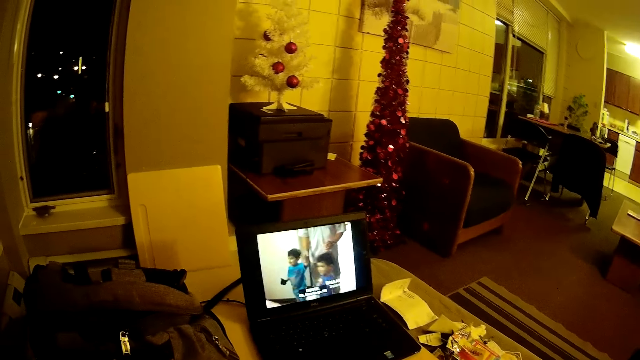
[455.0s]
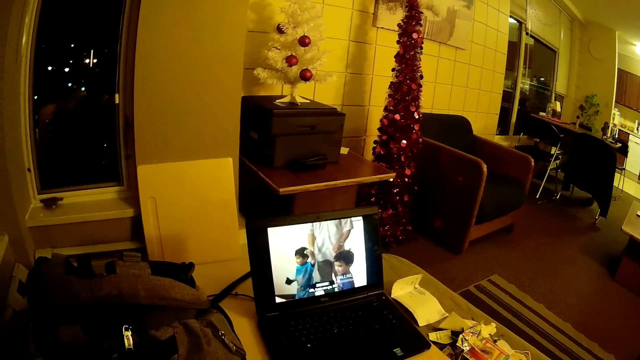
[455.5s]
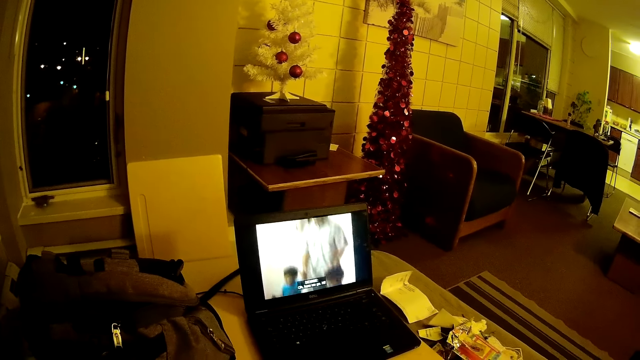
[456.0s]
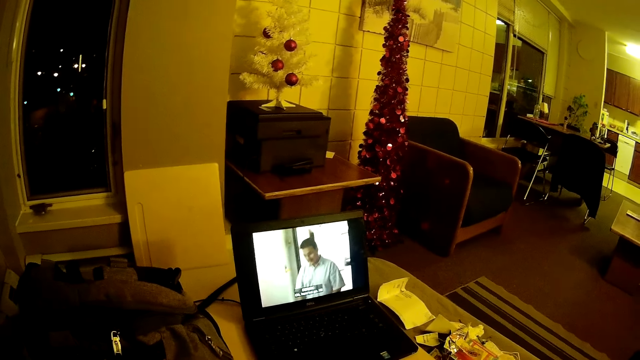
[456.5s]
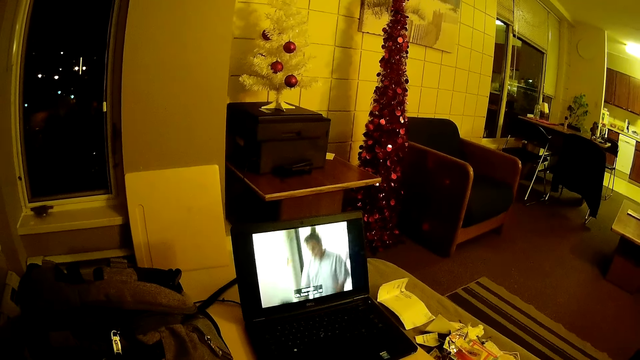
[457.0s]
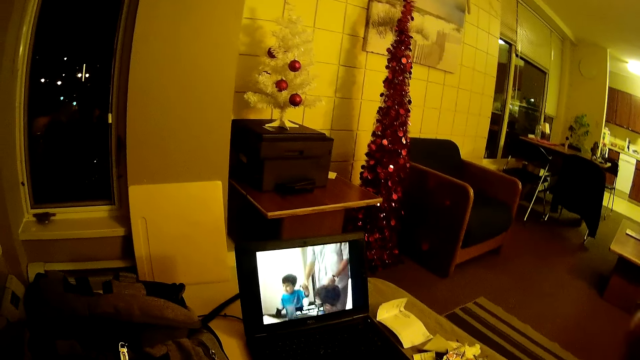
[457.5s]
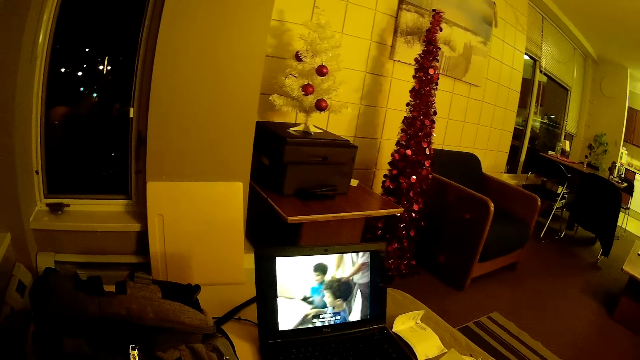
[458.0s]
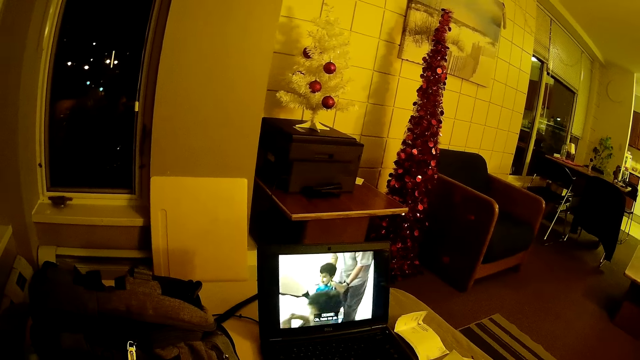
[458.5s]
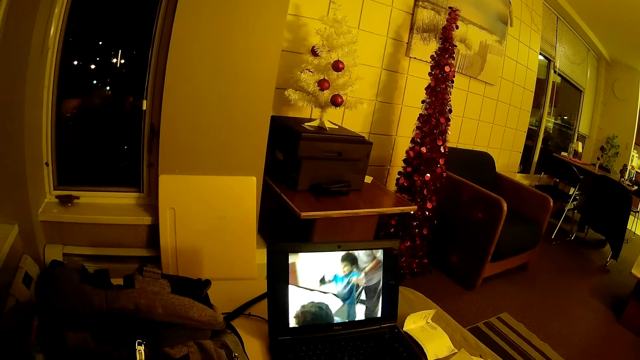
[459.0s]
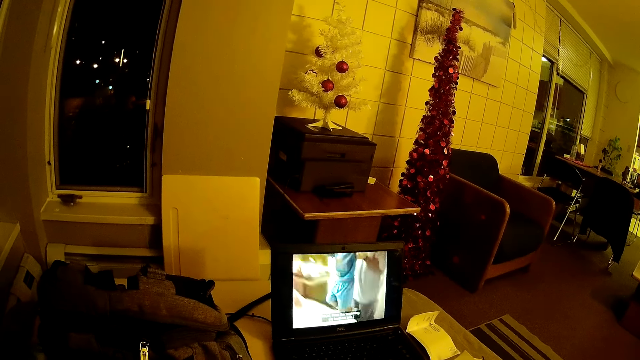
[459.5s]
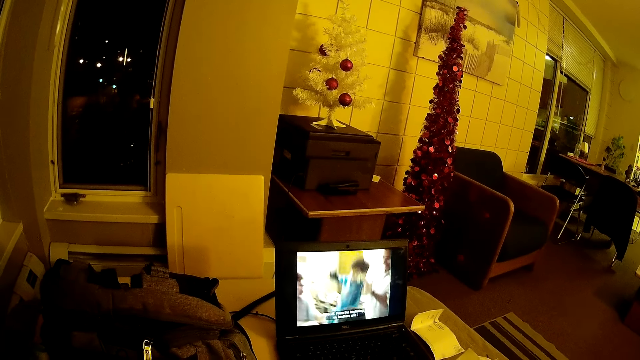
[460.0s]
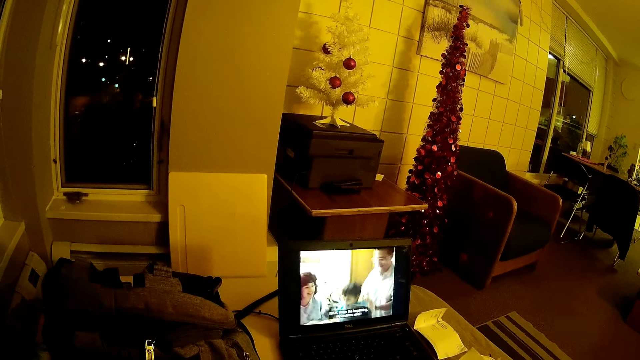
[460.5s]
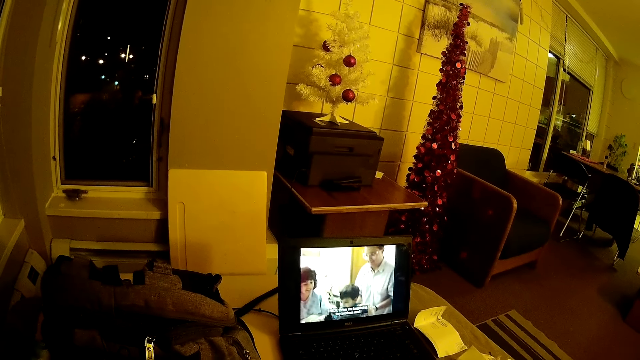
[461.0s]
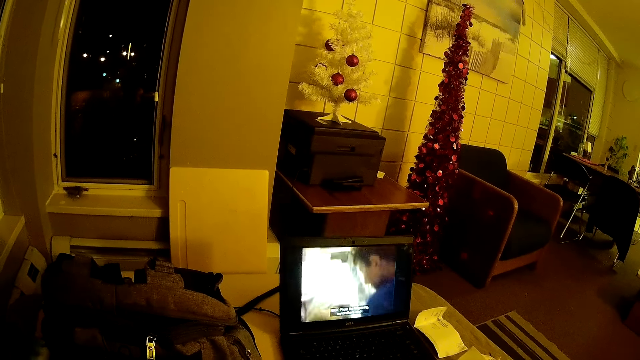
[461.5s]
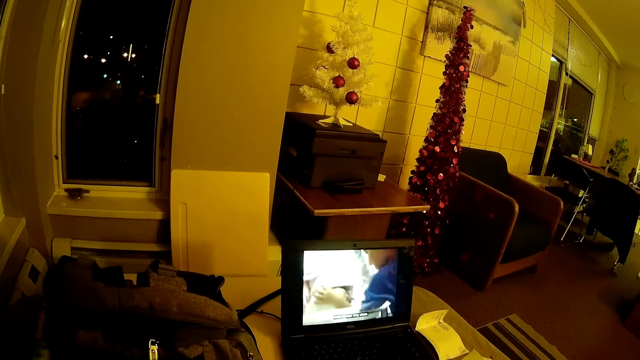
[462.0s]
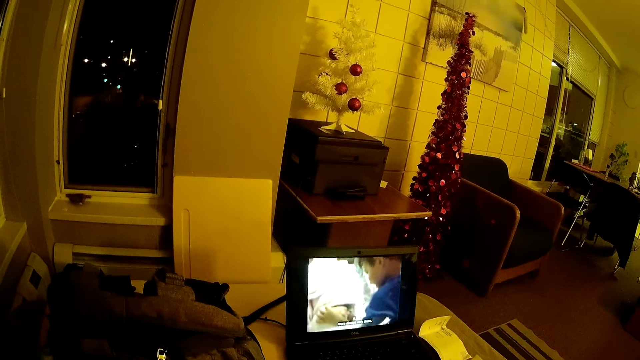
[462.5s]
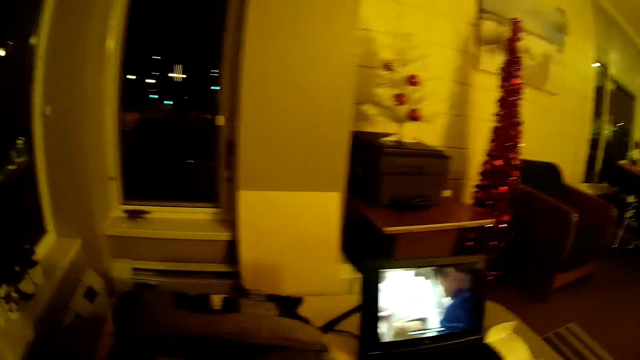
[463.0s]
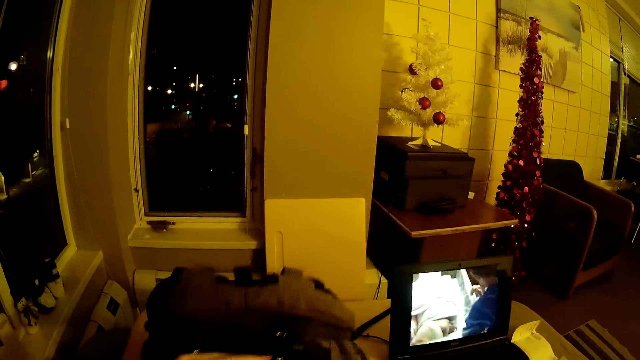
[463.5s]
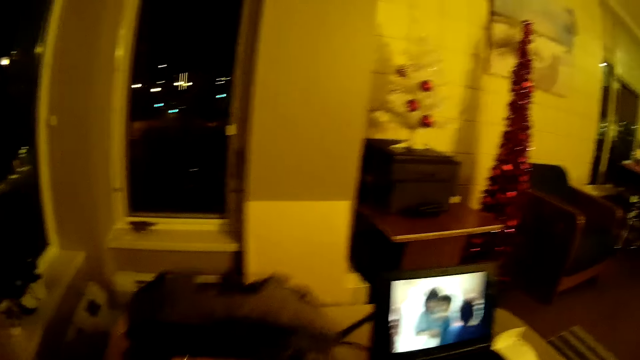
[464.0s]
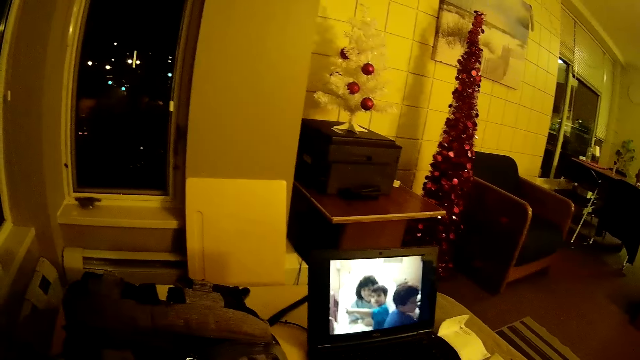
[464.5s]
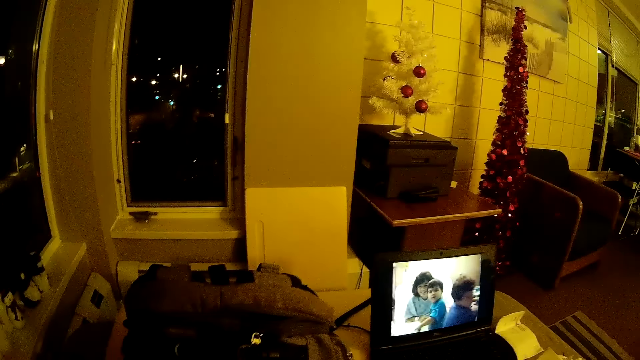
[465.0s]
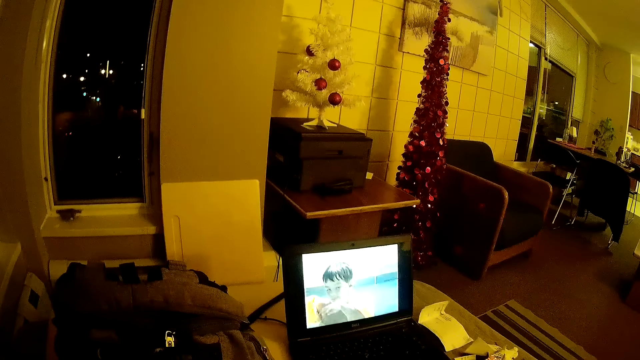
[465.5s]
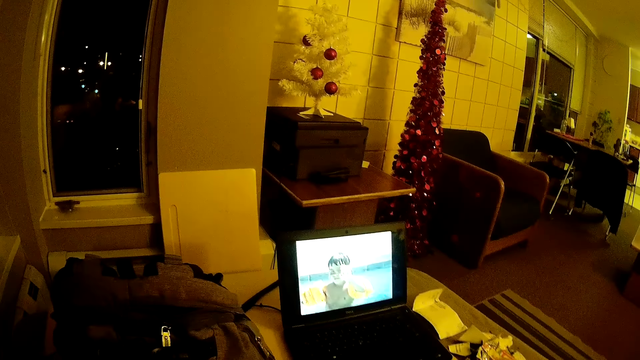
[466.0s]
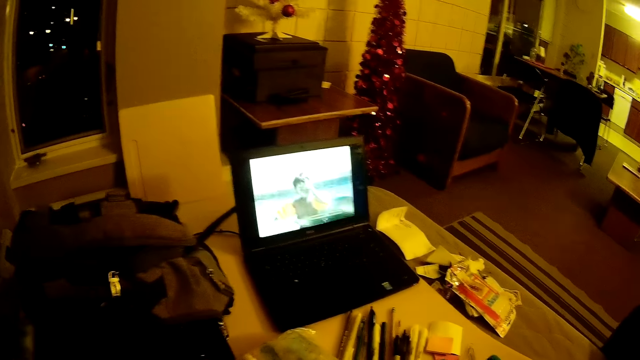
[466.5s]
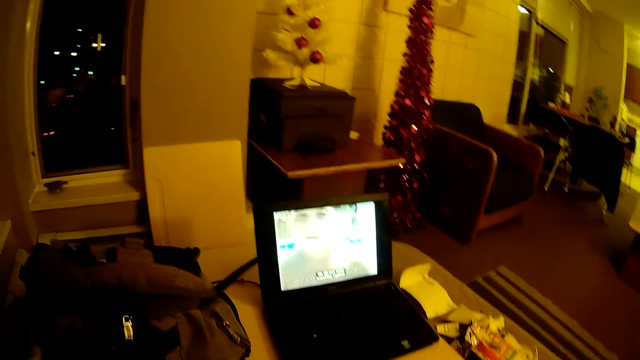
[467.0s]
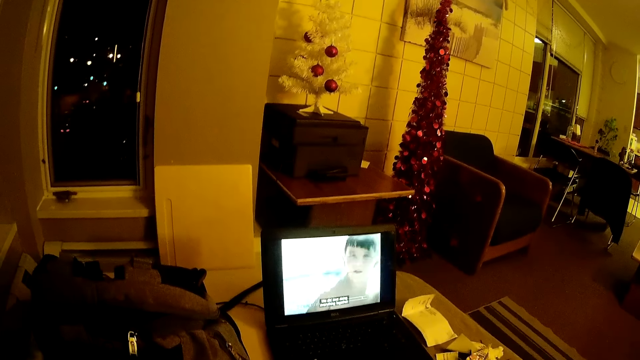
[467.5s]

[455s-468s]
The camera wearer looks in the bag.

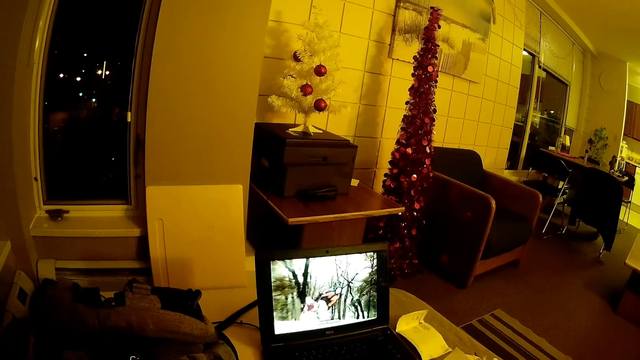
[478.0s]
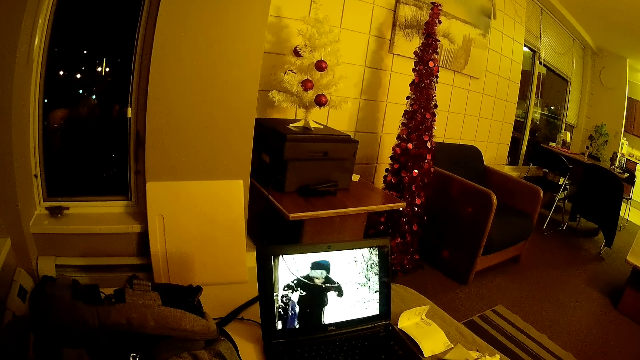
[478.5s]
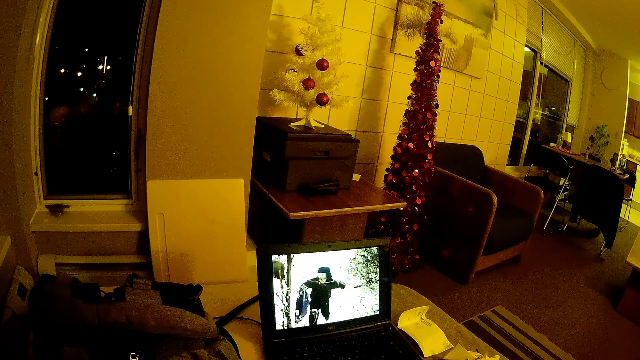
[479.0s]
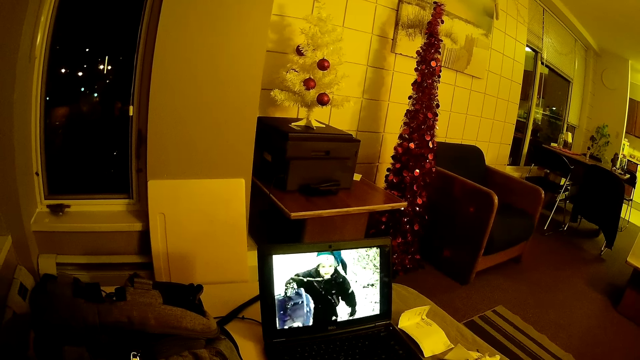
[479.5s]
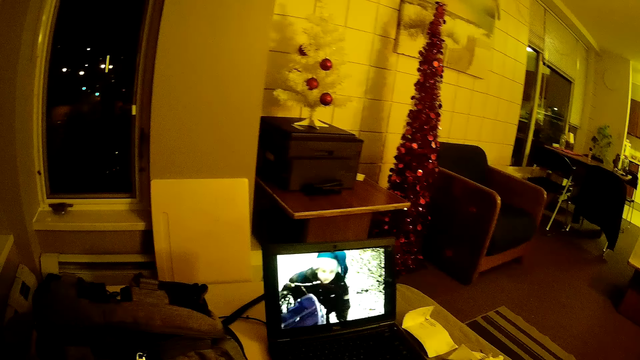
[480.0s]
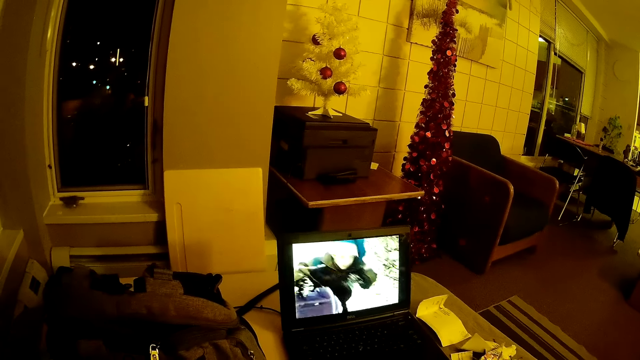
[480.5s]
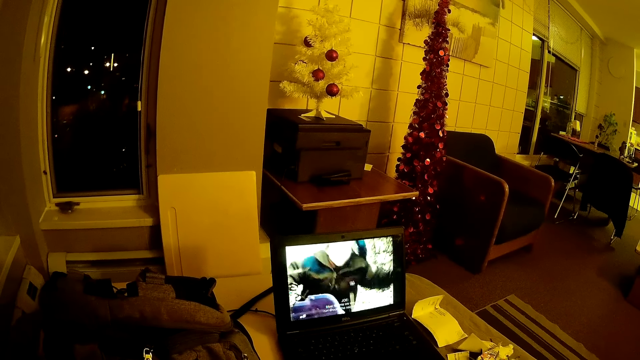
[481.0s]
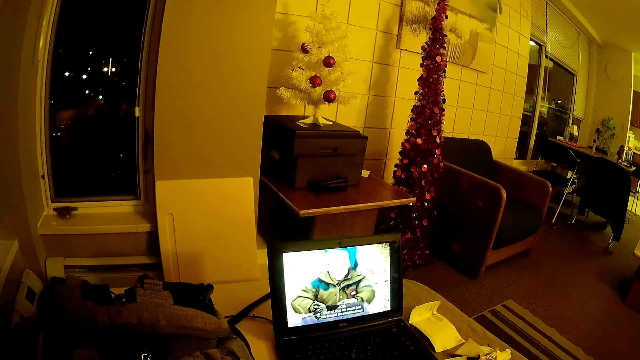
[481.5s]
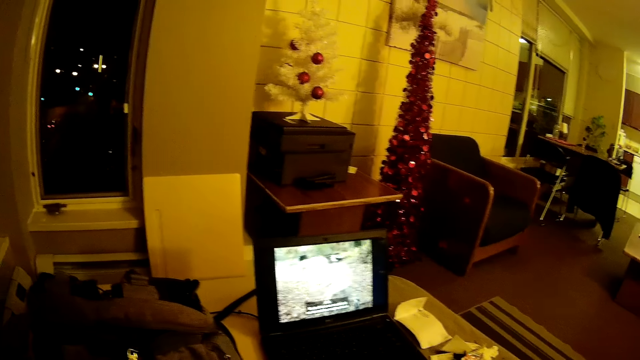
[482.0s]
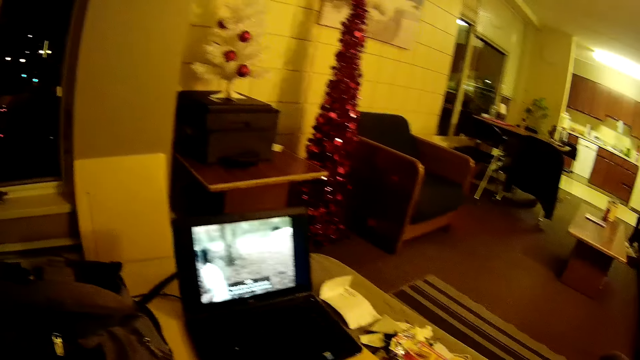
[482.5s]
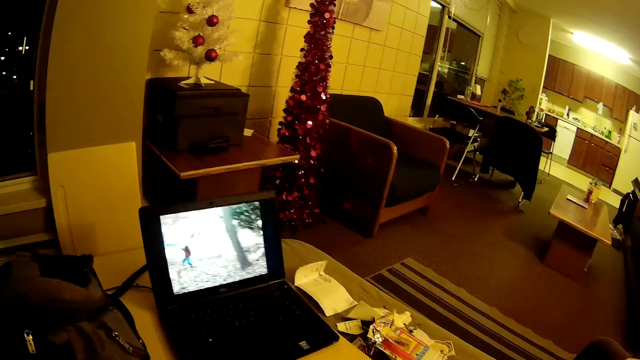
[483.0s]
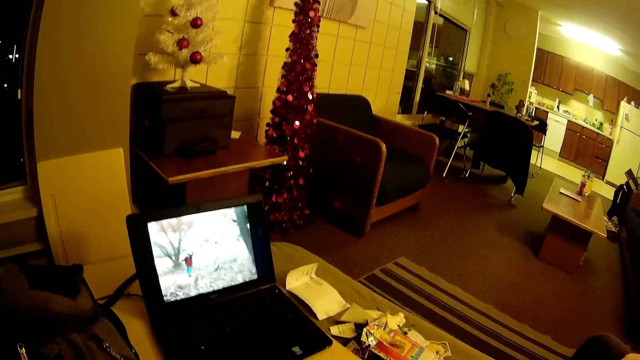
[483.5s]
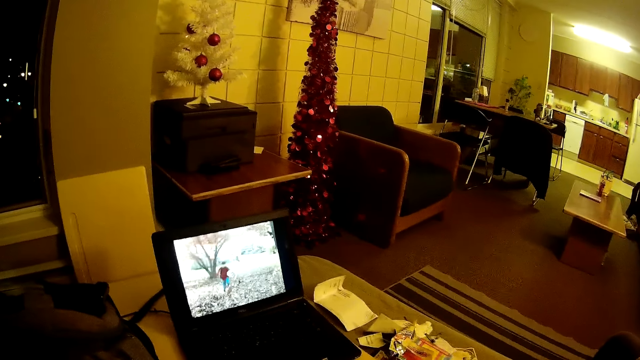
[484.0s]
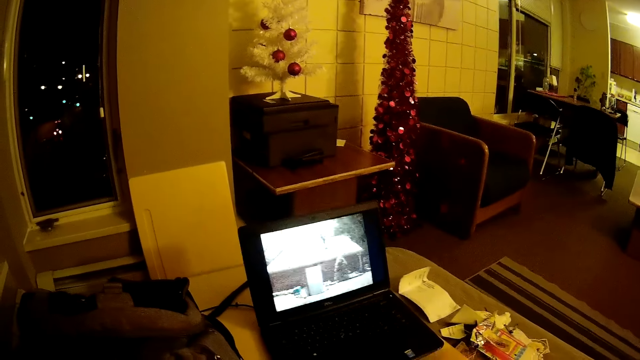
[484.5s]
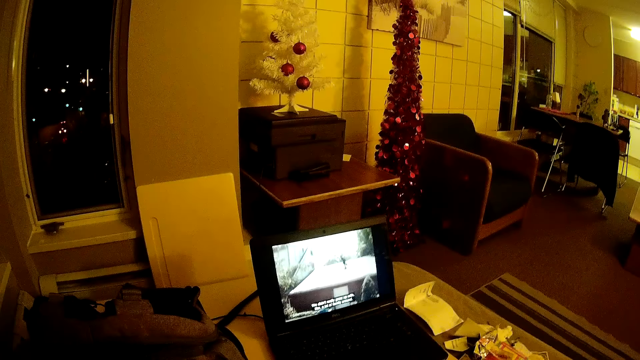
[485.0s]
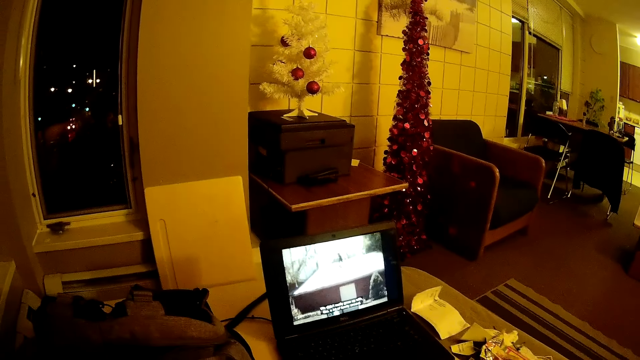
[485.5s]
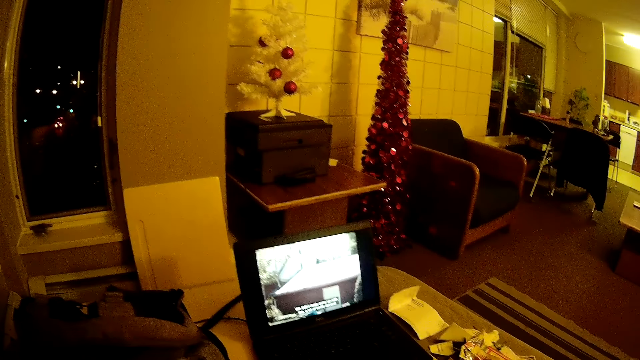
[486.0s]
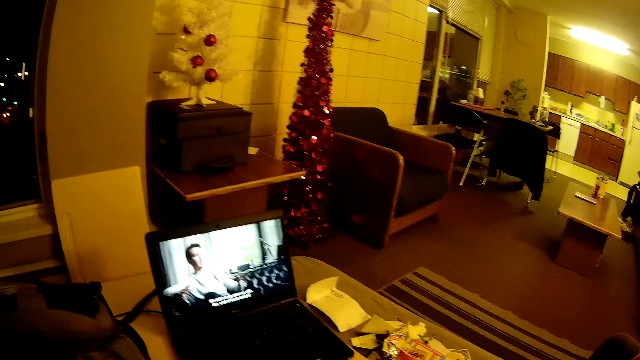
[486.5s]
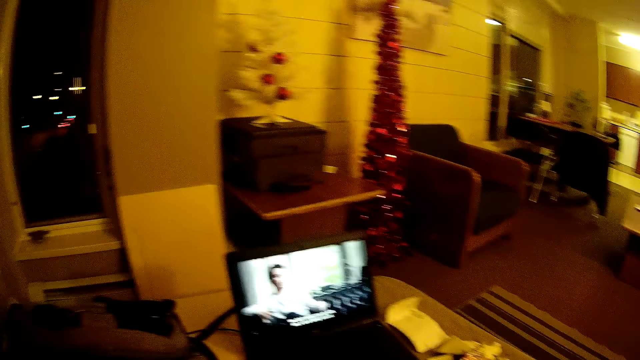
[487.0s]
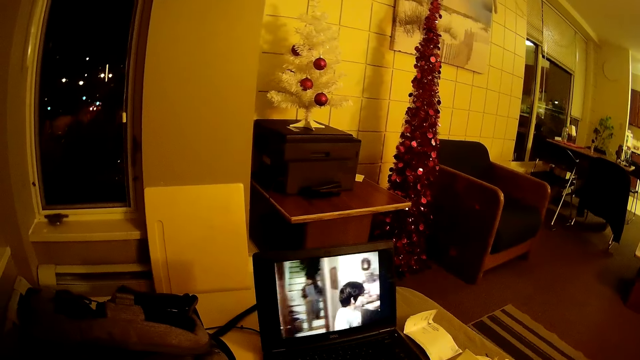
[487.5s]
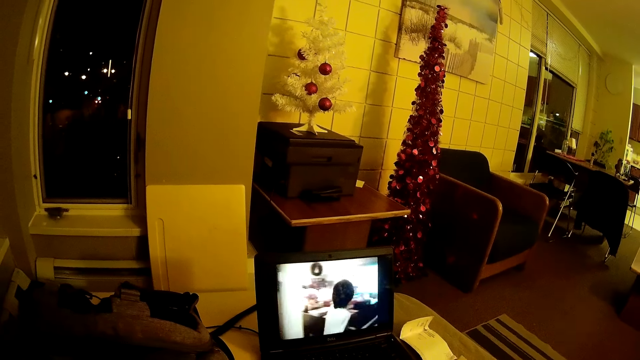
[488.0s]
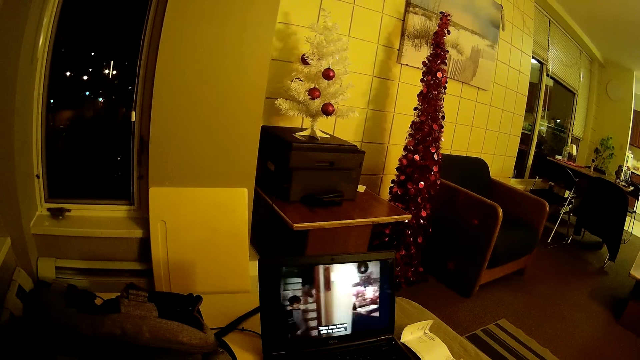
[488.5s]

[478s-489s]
The camera wearer looks at the movie on the screen.
